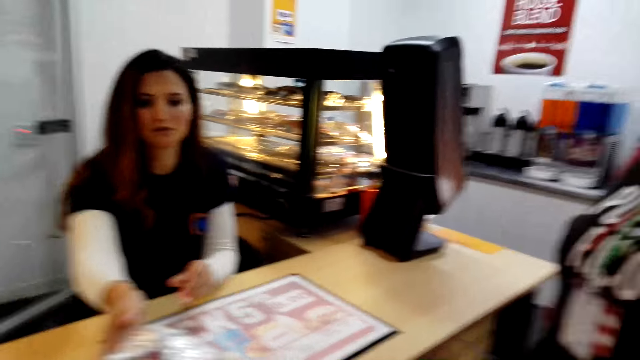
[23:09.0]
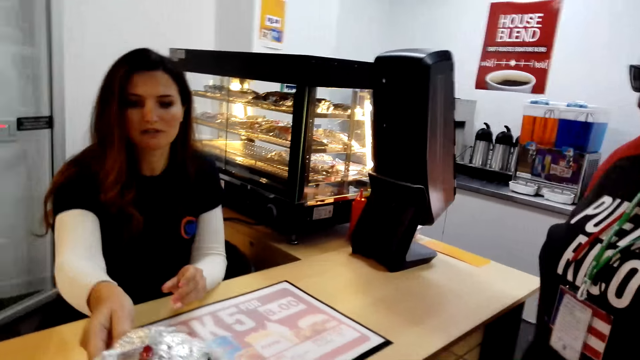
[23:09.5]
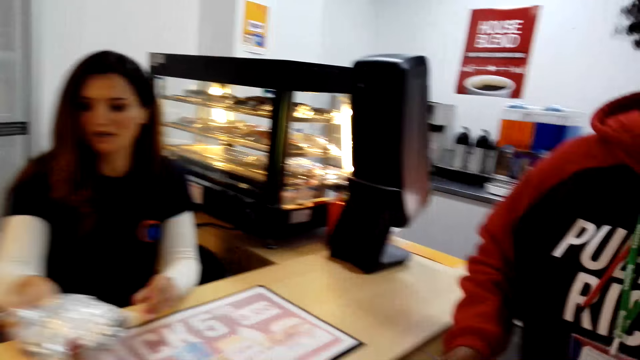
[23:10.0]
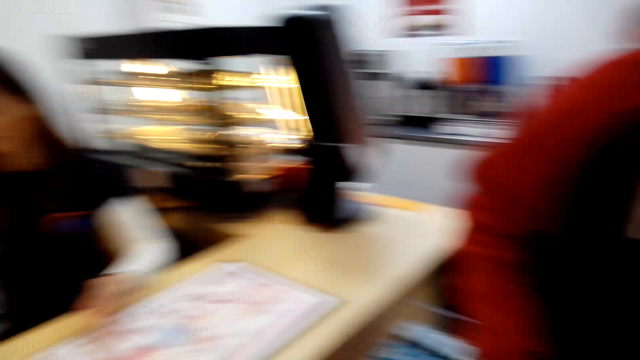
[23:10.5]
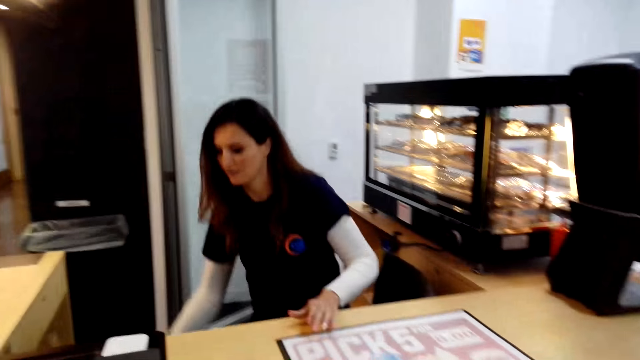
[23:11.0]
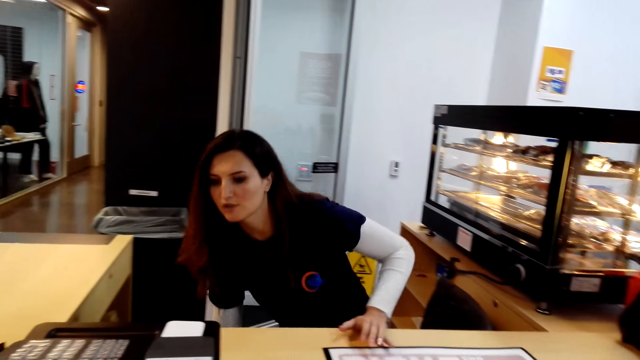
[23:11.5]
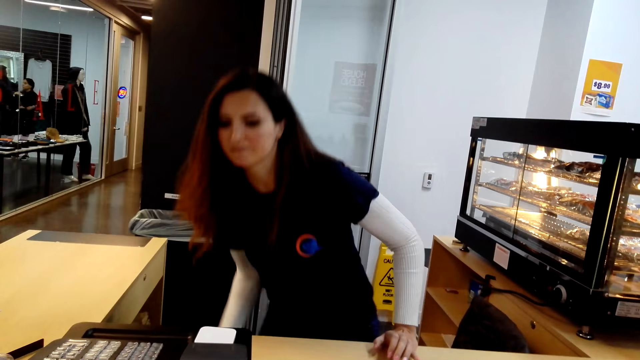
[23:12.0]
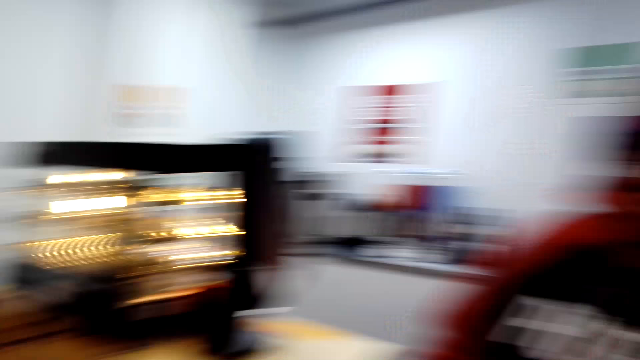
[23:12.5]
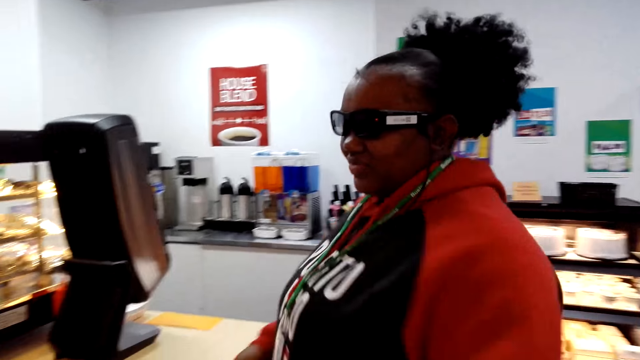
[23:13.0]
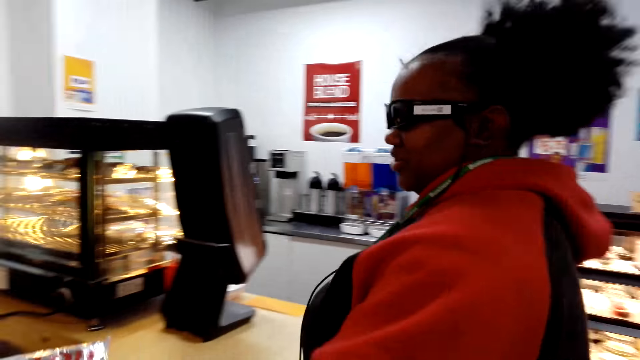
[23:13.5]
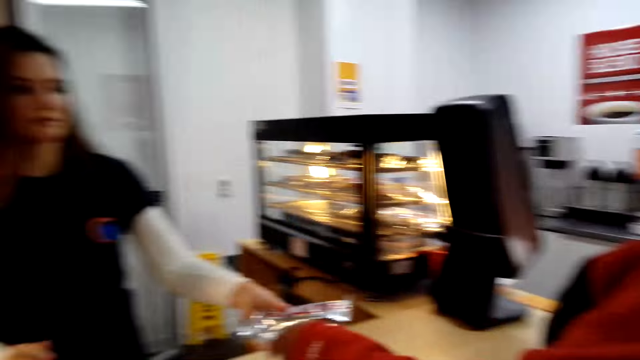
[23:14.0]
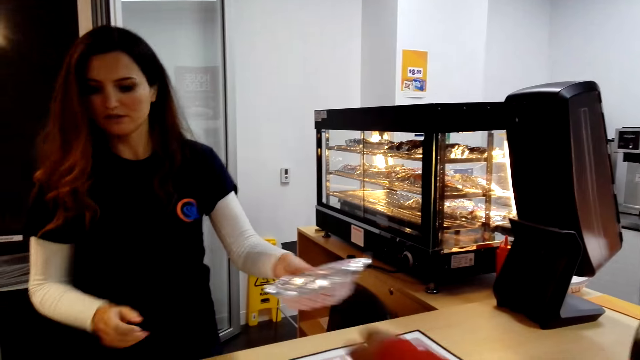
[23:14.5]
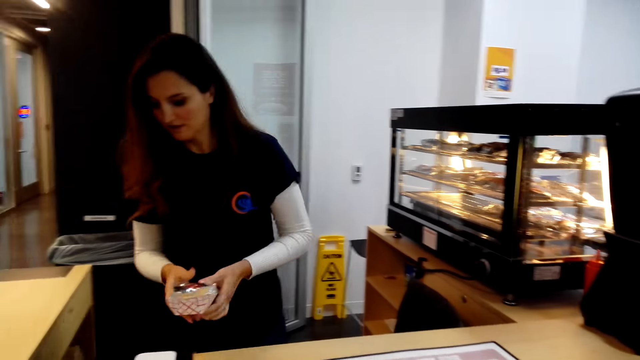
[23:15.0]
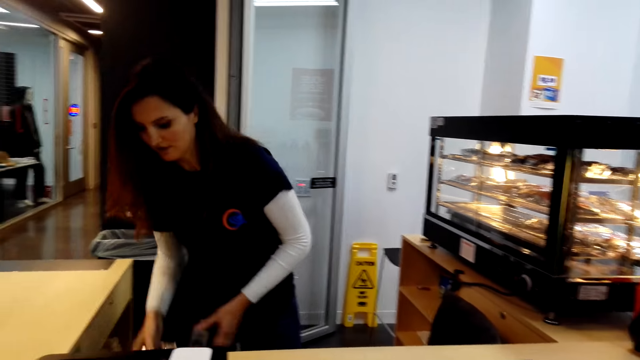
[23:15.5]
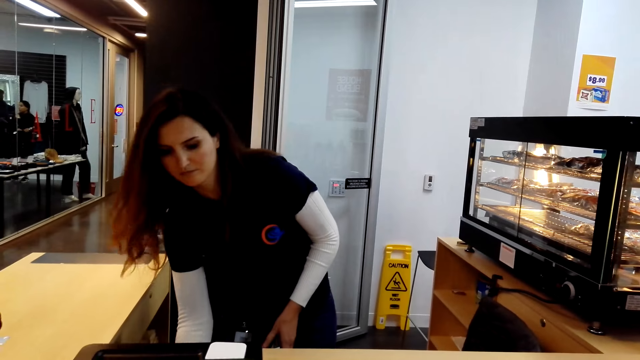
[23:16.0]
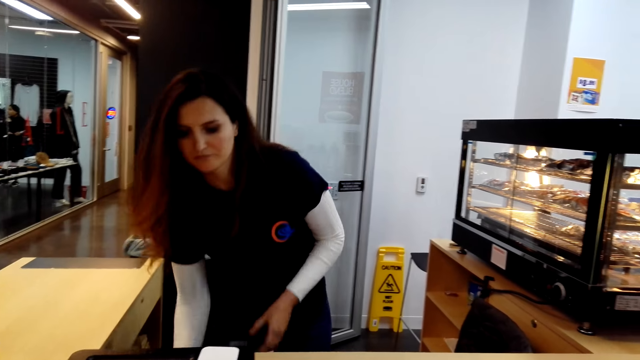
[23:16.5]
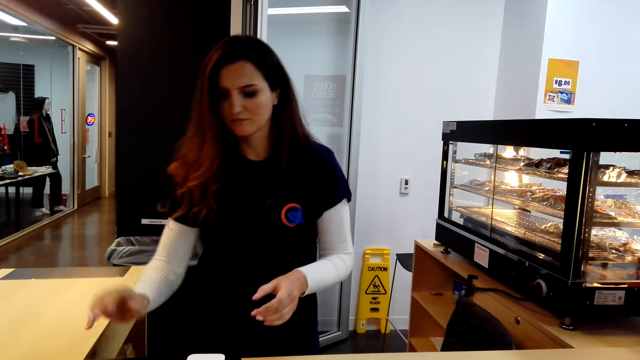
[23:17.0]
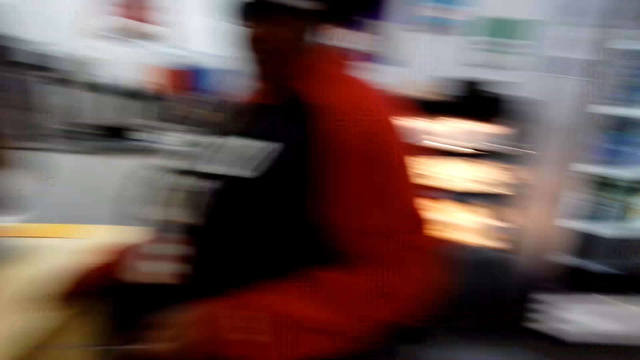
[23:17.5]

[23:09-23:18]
The camera wearer returns a hot dog to a cashier. They dialogue to a person. A woman converses with the camera wearer. The woman takes food from another woman. The other woman puts the food on the counter.

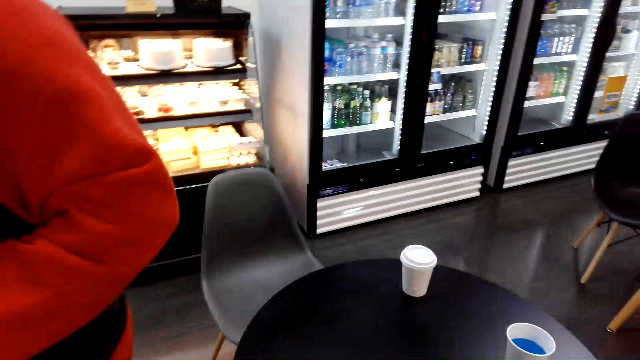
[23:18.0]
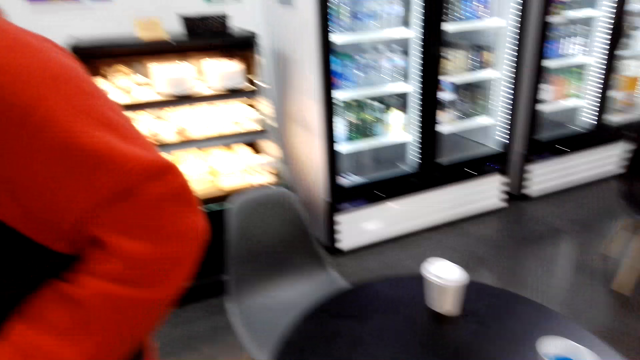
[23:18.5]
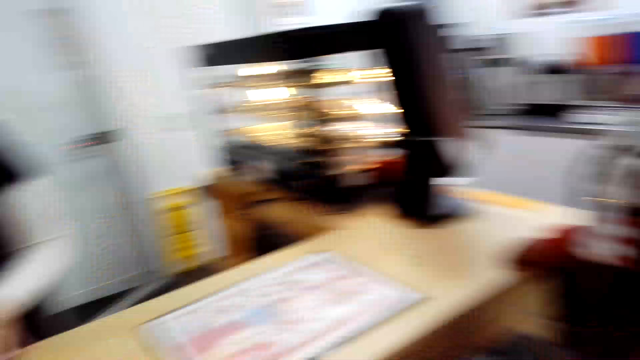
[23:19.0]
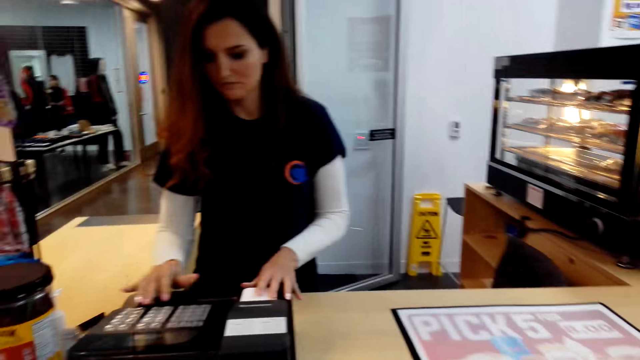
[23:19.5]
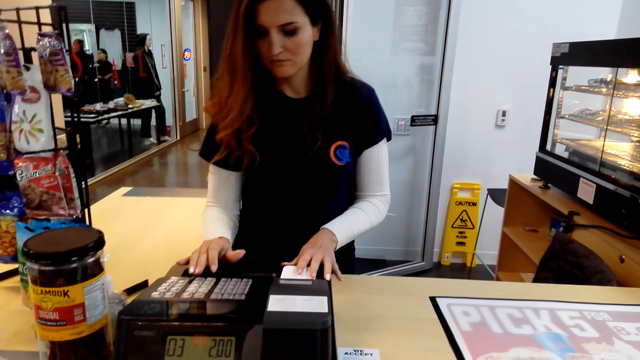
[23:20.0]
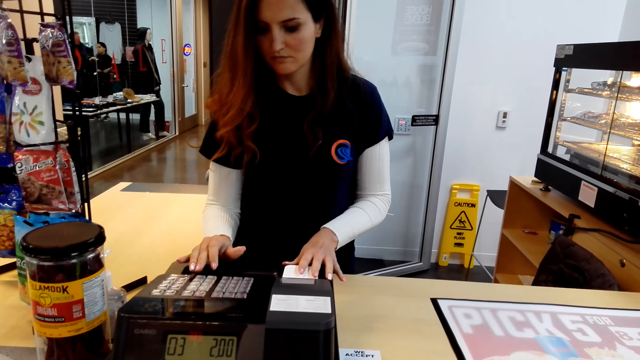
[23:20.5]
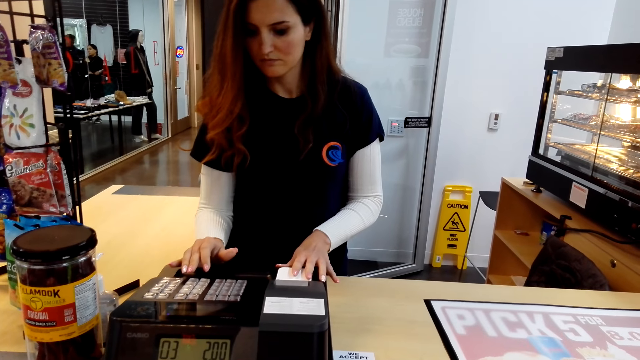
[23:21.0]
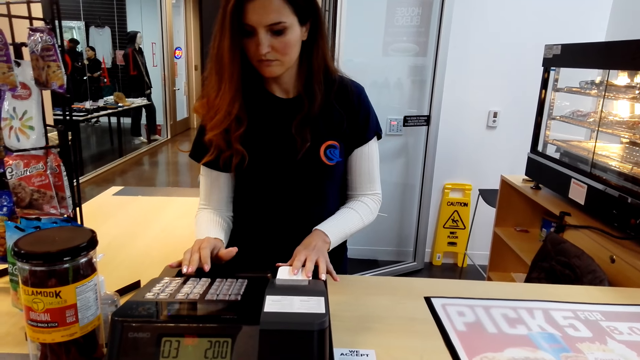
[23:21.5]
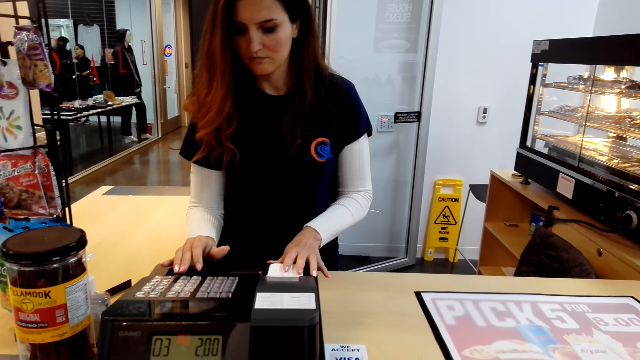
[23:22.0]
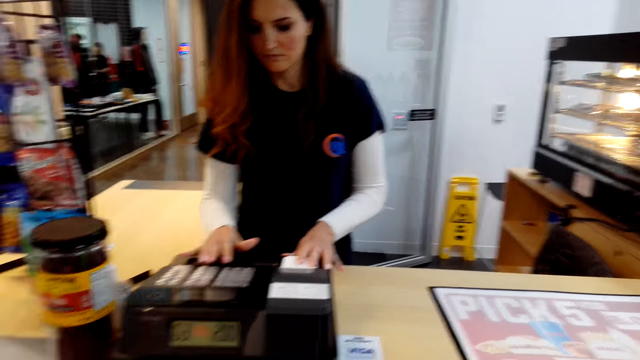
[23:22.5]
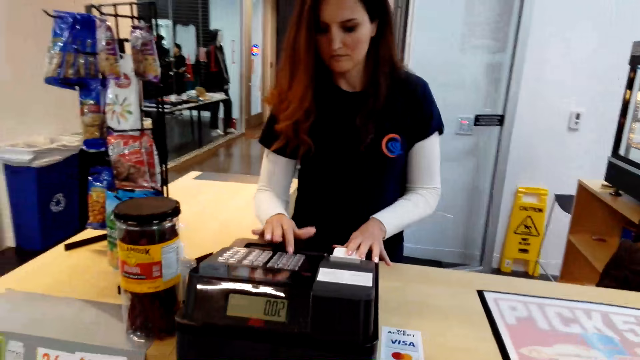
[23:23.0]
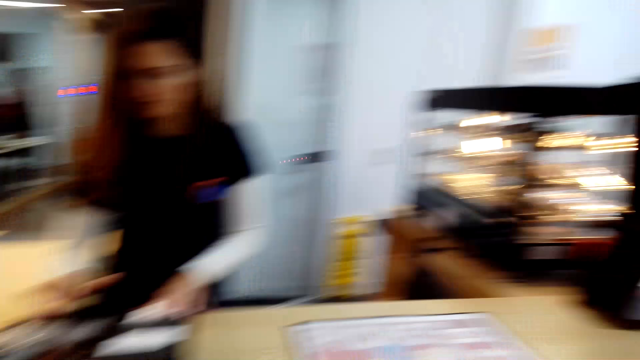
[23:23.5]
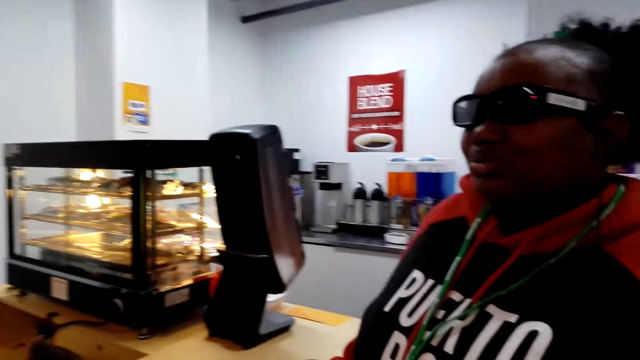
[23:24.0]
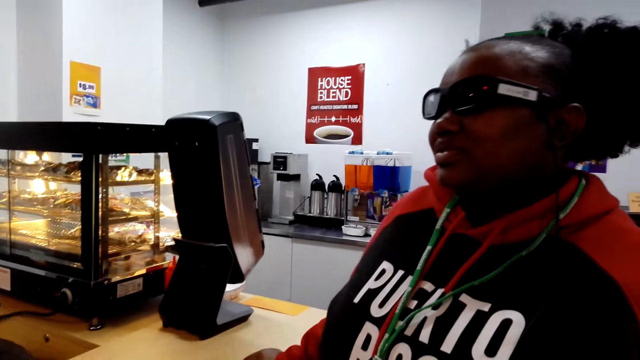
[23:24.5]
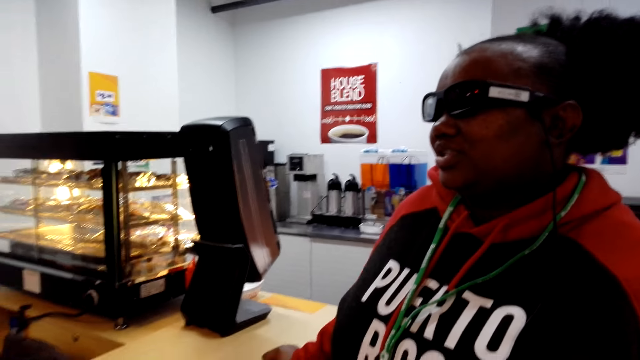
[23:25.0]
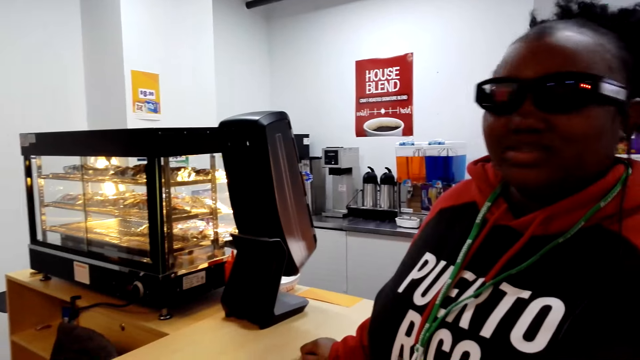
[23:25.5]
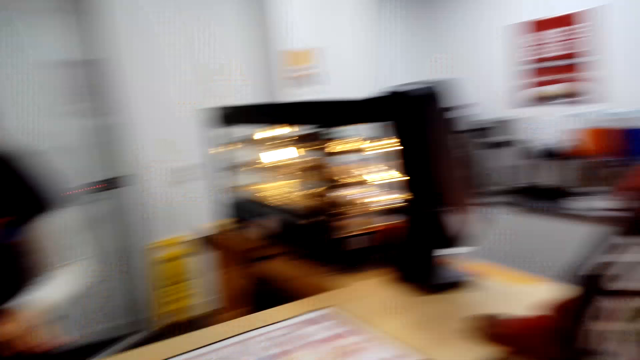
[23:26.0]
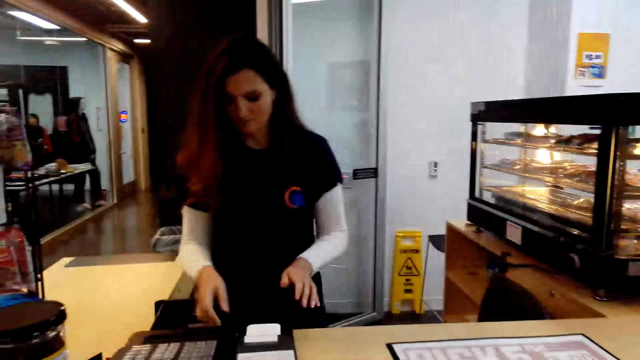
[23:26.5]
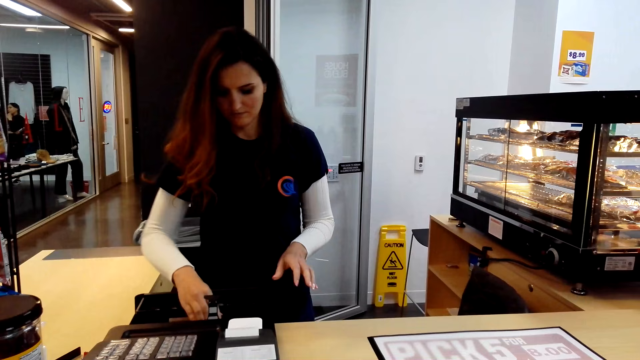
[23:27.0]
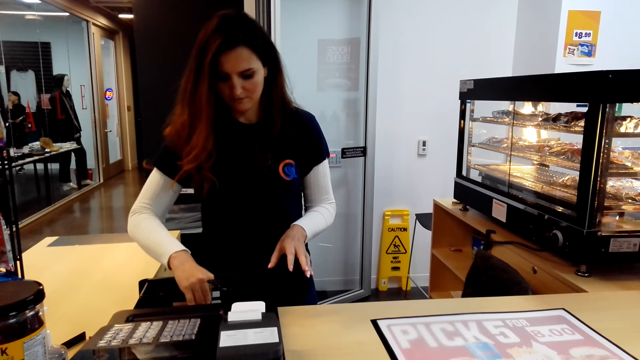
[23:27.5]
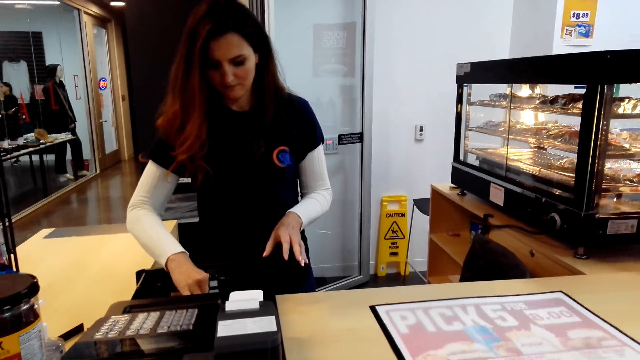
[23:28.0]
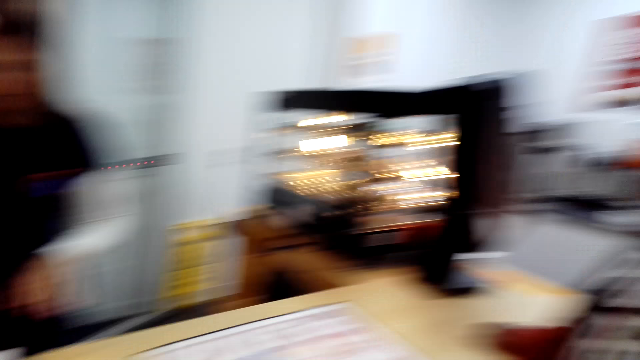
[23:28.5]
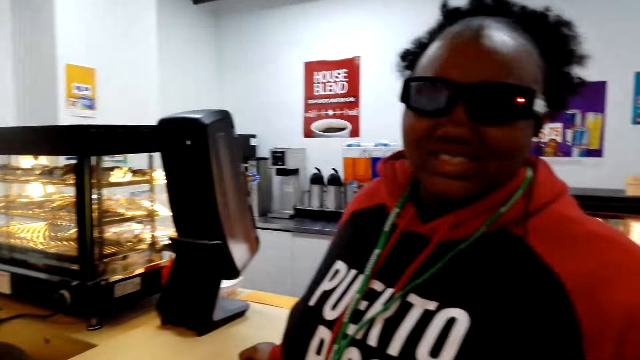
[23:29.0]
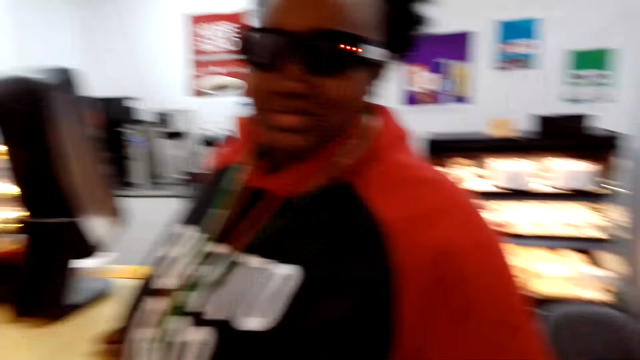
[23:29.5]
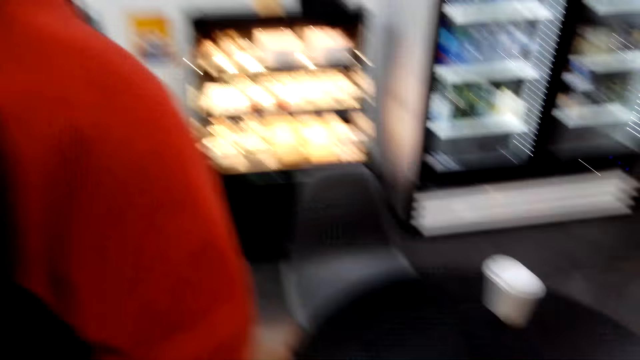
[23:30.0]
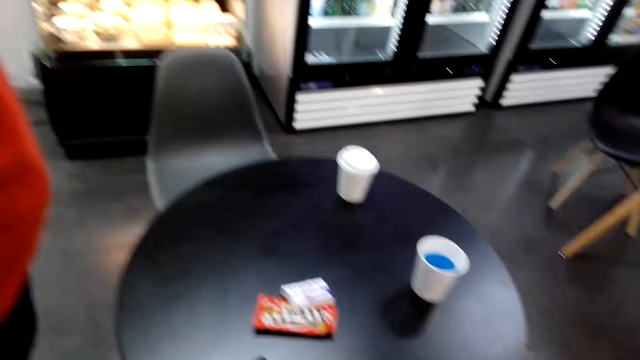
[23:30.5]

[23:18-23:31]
The camera wearer looks around the supermarket. They converse with a woman and another woman. The other woman dials the cashier machine. The first woman scans the goods. The camera wearer dialogues to the other woman. The first woman converses with the other woman. A cashier picks money from the cashier machine. The camera wearer touches the counter. The other woman converses with the camera wearer. The camera wearer dialogues to the other woman.
